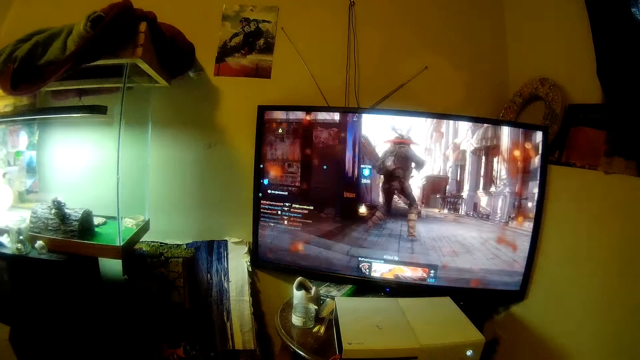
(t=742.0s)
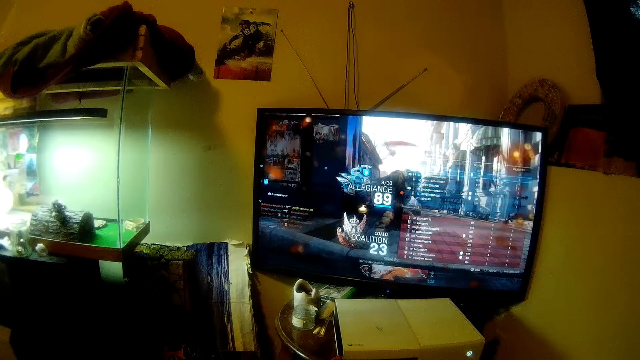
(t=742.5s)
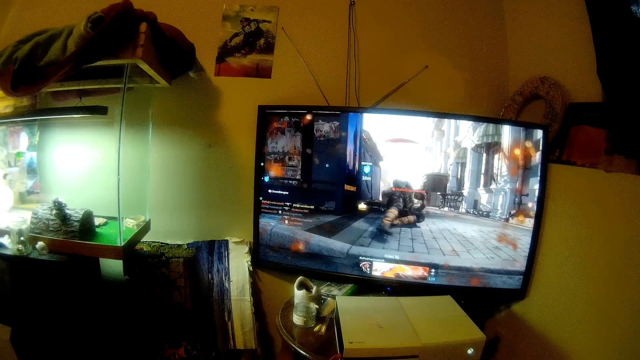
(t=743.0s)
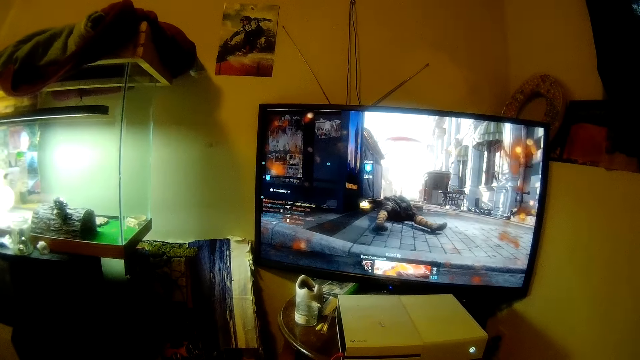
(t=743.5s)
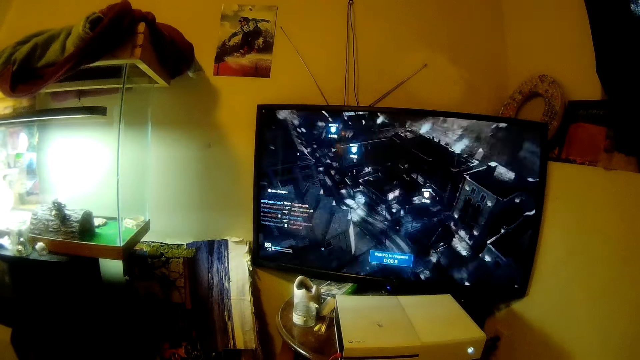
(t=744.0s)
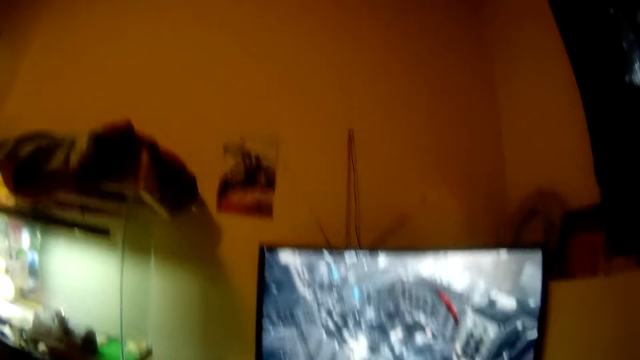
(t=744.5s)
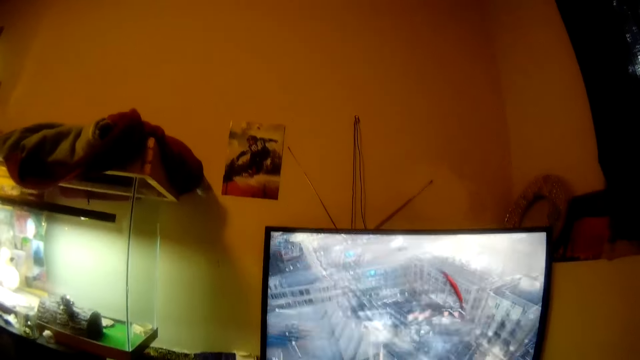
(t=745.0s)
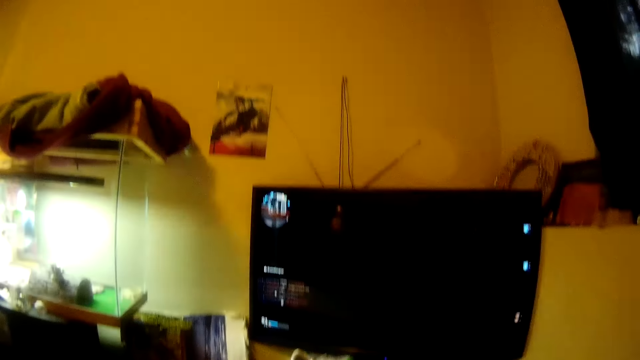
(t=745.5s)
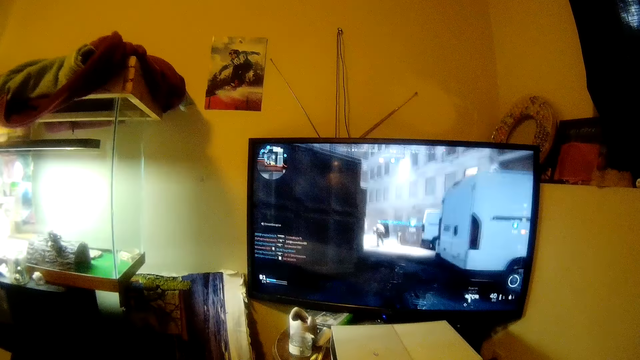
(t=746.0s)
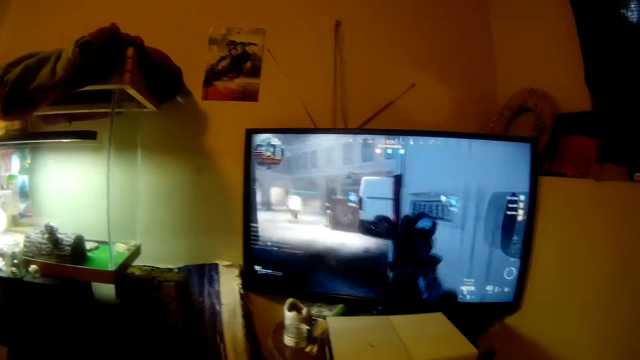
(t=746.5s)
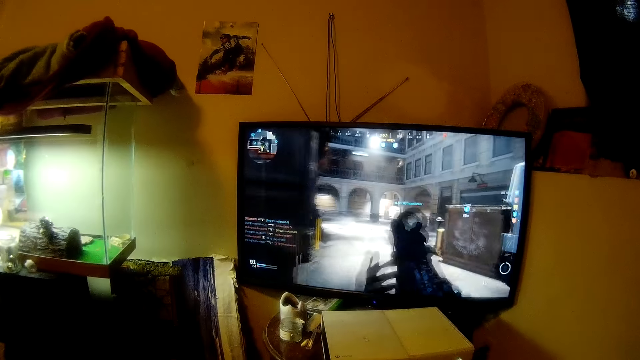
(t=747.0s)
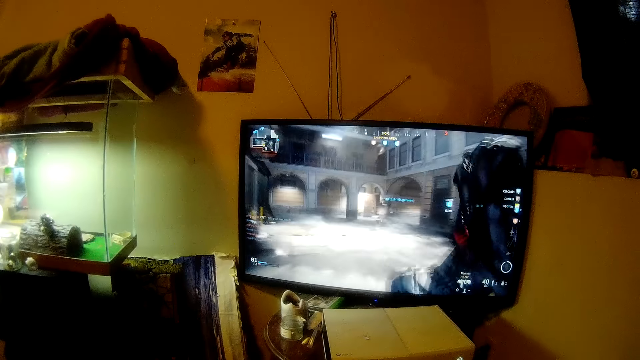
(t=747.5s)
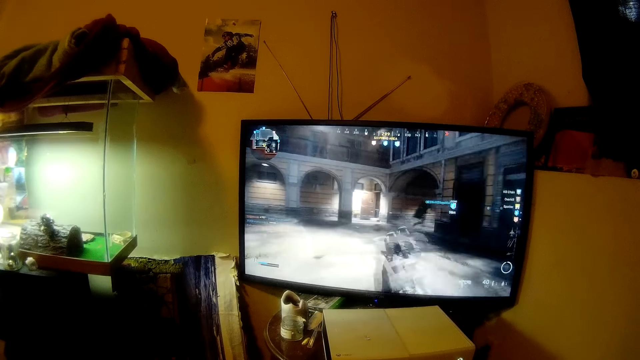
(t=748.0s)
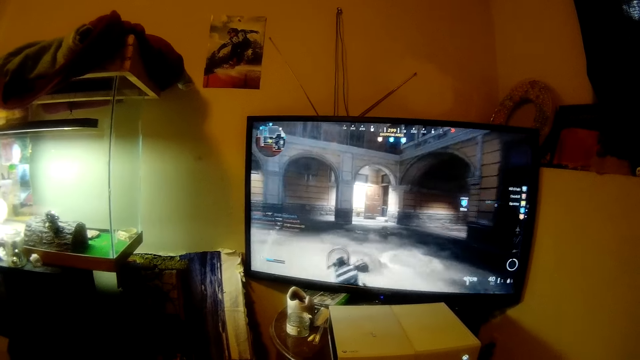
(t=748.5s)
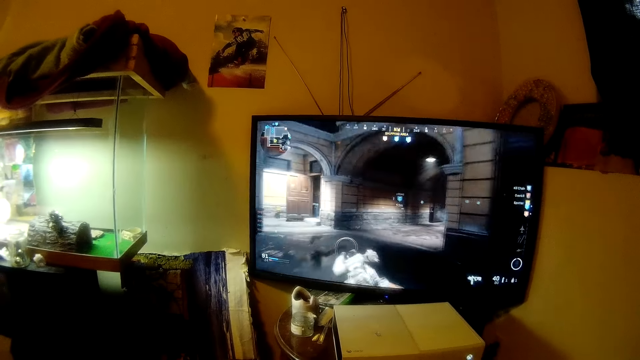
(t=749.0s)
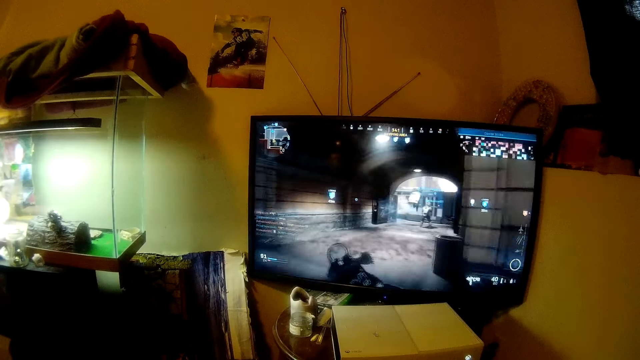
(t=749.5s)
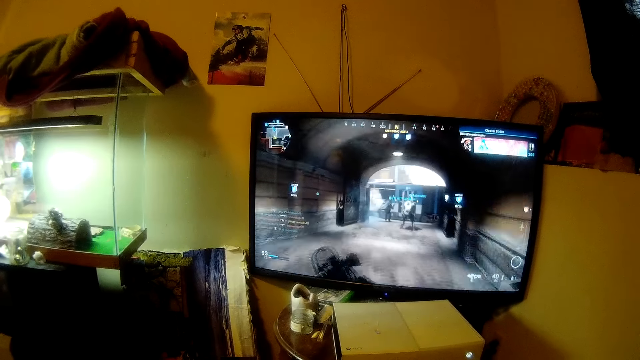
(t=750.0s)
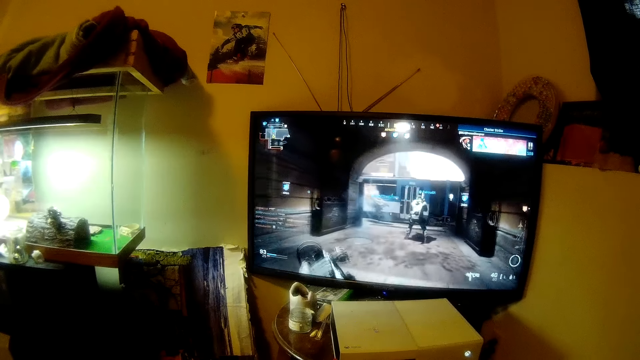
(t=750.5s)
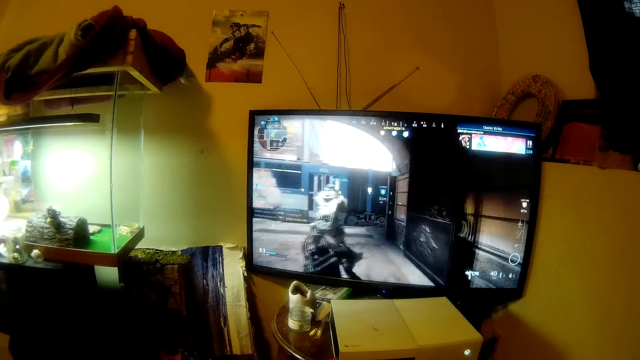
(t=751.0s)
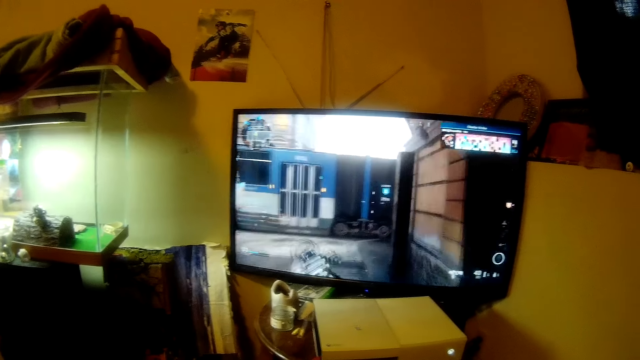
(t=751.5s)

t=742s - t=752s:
The camera wearer moves the head up. They move the head down. They stare at the television.

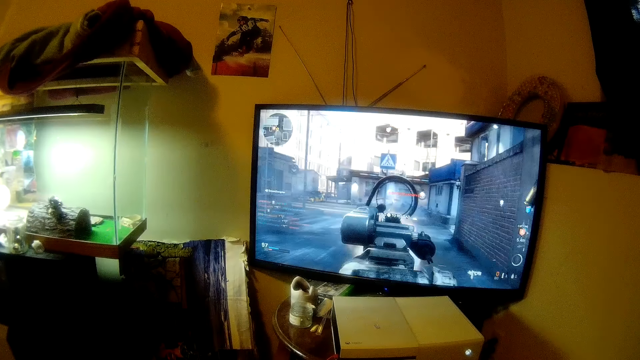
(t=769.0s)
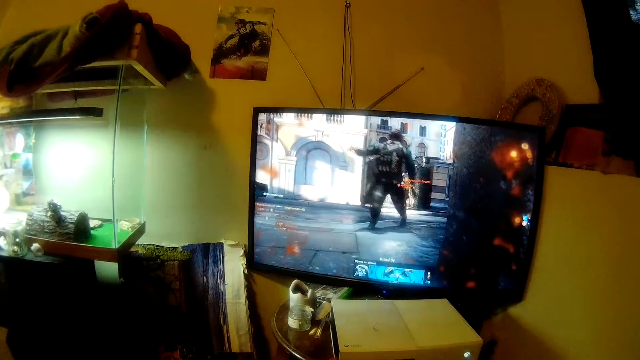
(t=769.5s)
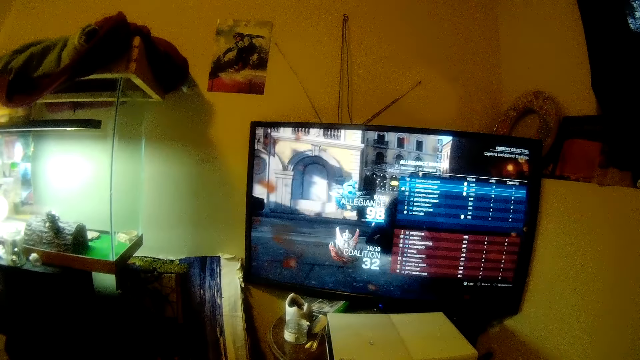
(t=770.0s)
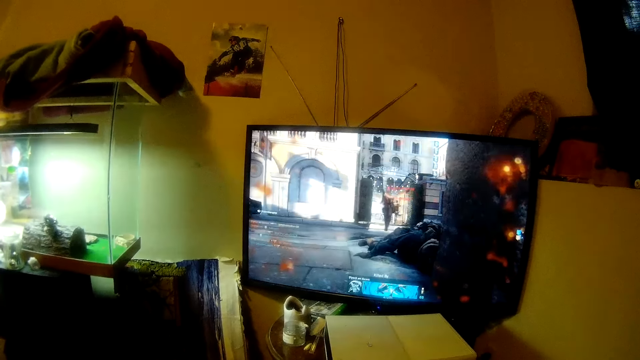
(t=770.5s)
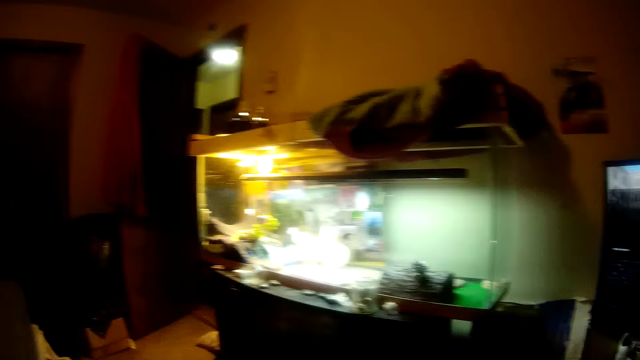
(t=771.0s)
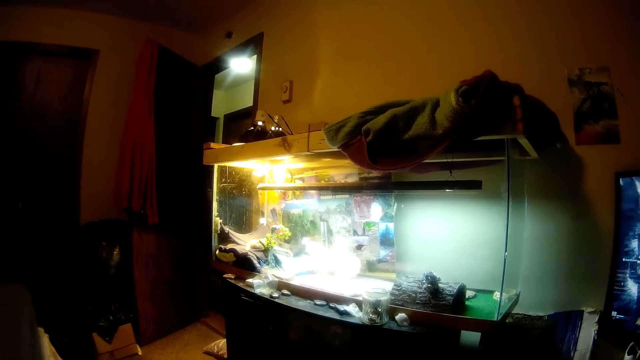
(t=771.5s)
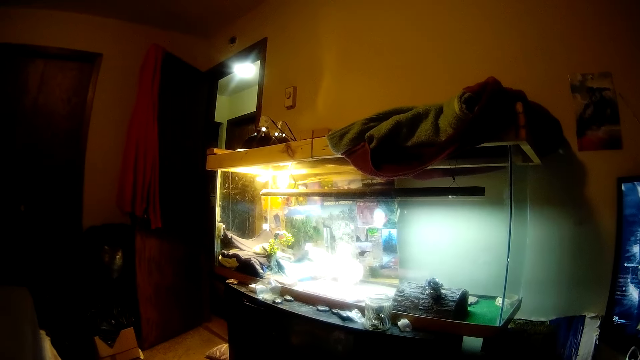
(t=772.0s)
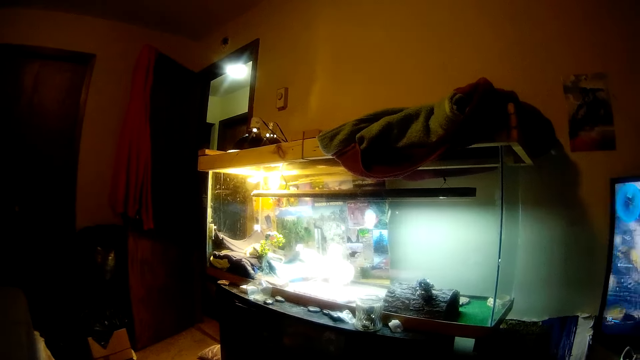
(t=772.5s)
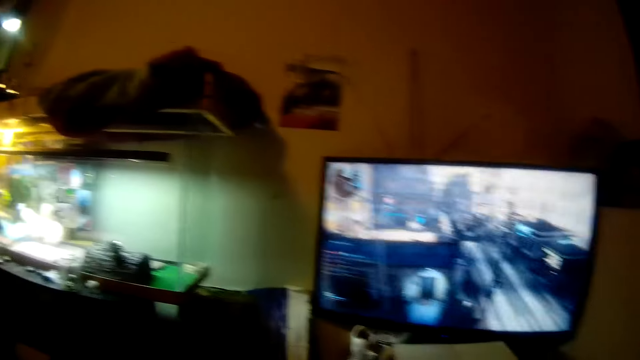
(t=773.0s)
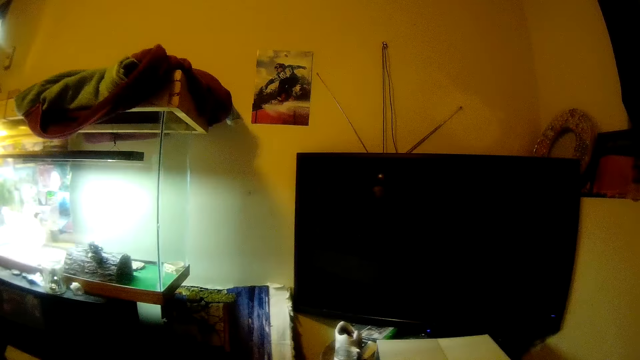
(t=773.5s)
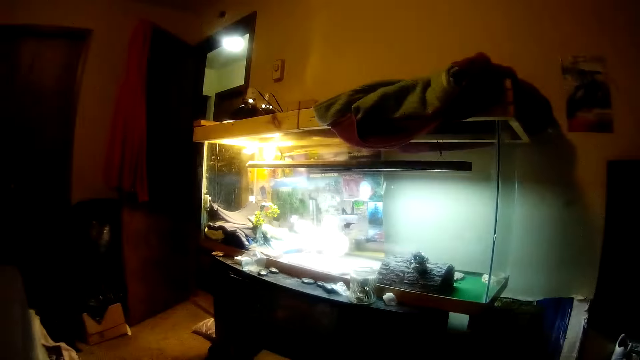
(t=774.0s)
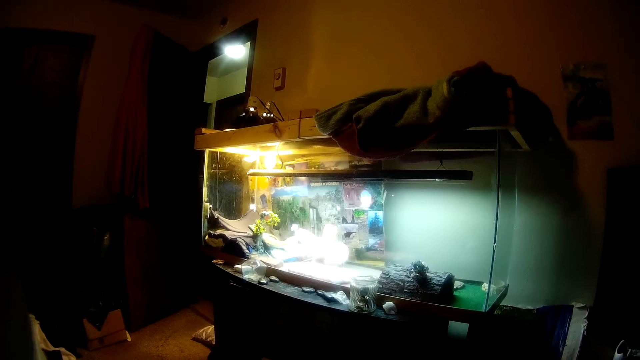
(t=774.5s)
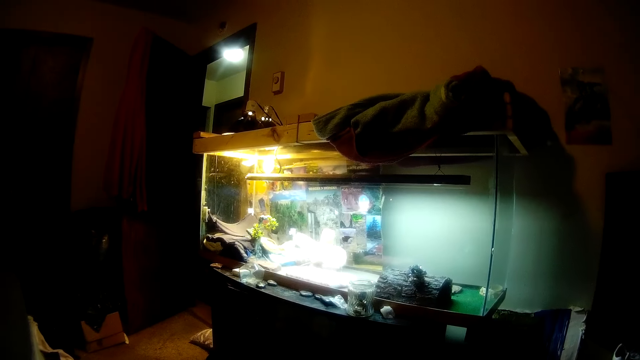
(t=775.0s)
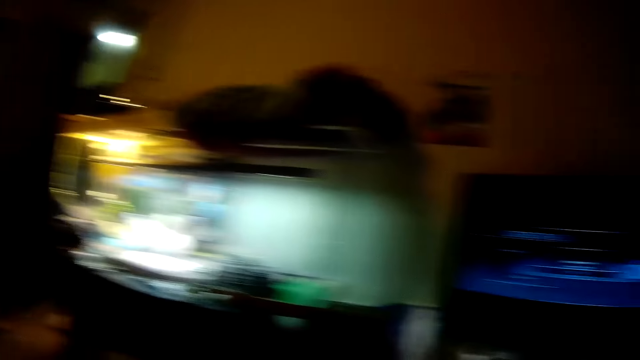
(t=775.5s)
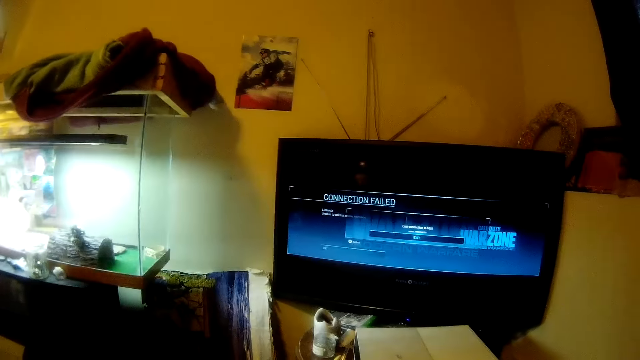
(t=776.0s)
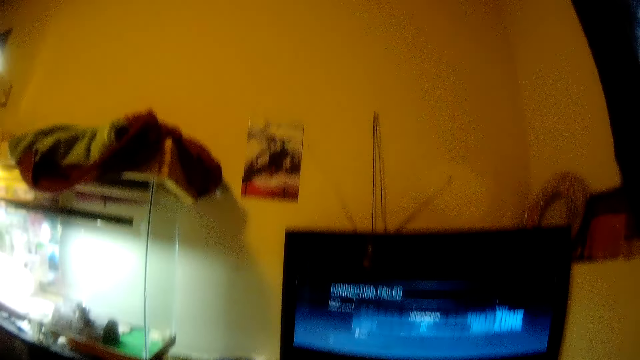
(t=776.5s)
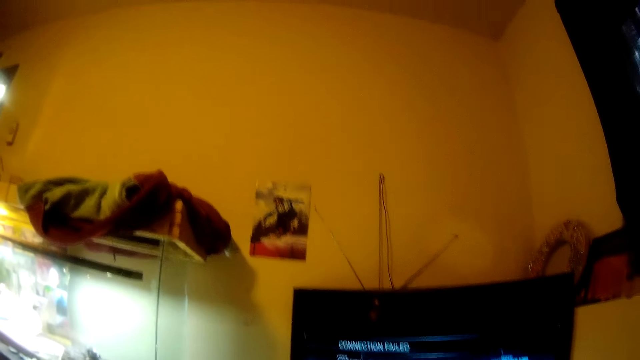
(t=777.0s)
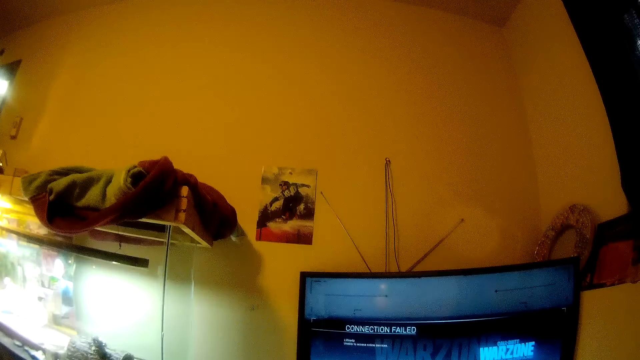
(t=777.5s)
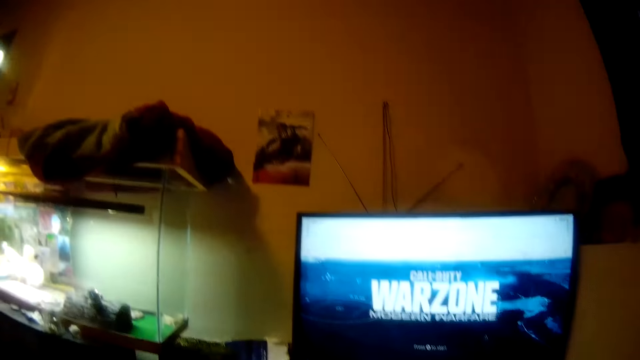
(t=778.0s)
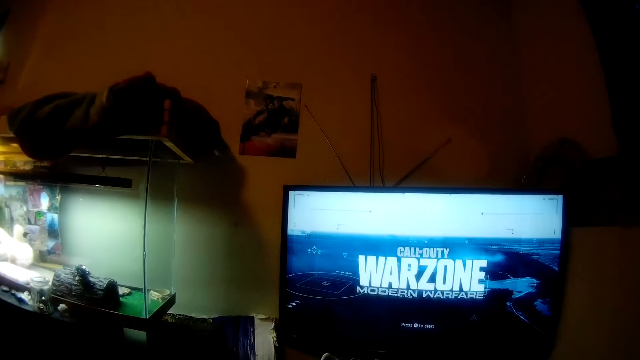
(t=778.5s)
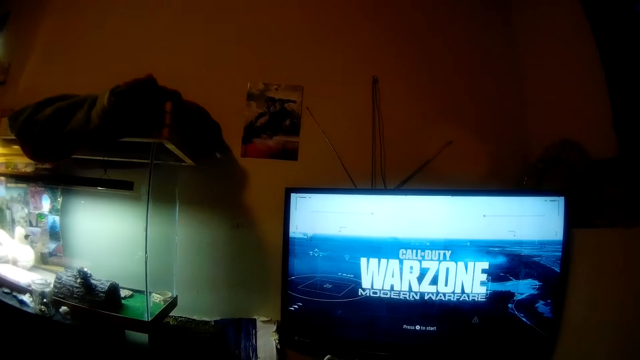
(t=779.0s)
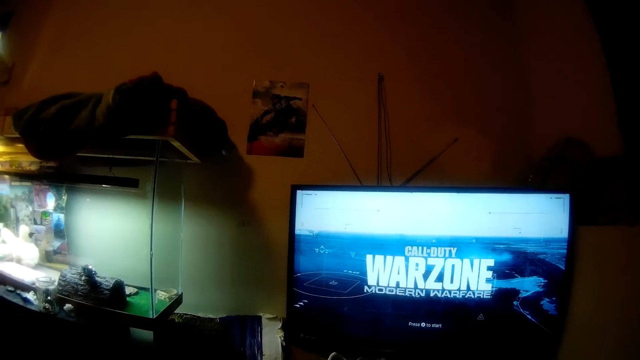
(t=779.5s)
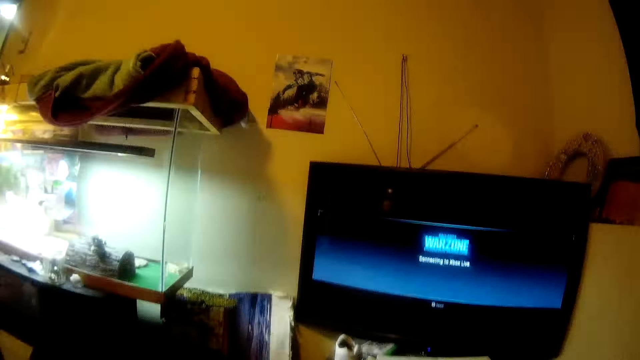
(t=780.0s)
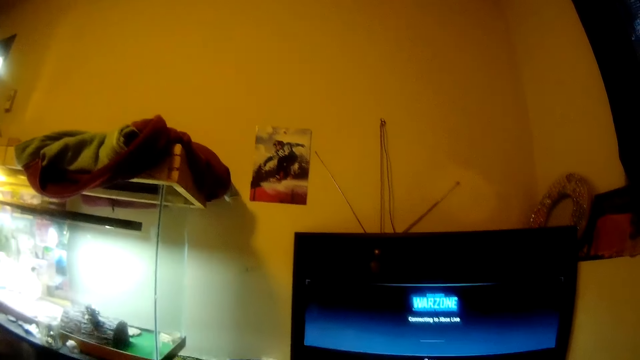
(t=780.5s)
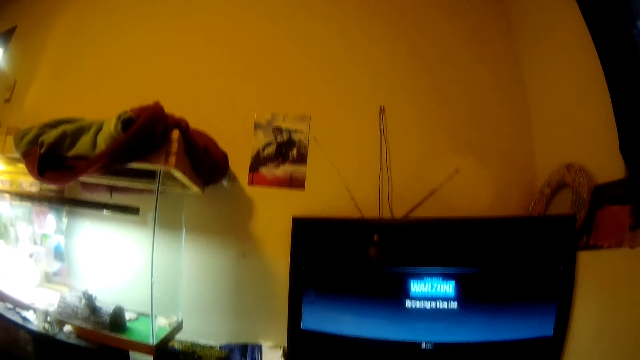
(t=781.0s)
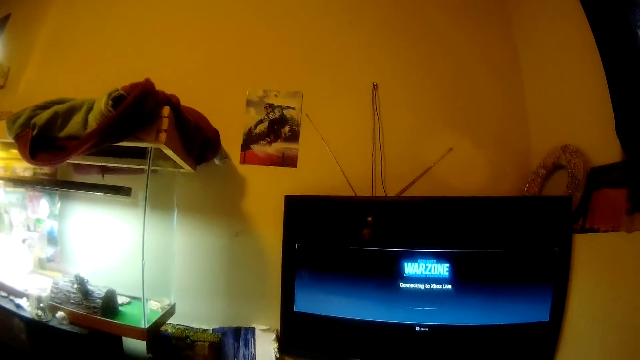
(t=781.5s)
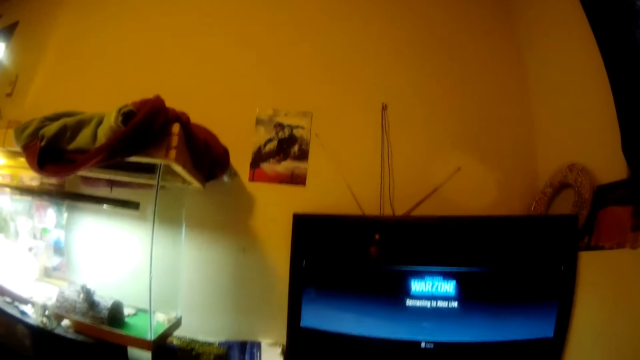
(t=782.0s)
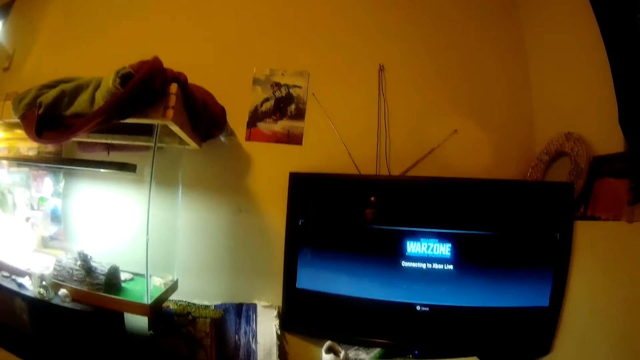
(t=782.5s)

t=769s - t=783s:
The camera wearer turns the head left. They look towards the door entrance into the room. They stare at the aquarium. They turn the head right. They turn the head left. They stare at the aquarium. They turn the head right. They operate the television in the room. They move the head up. They stare at the television. They move the head down. They stare at the television.
